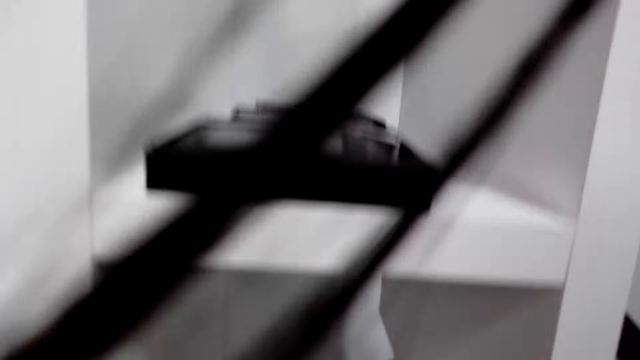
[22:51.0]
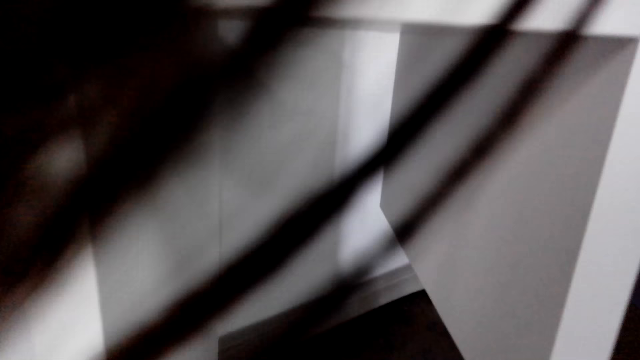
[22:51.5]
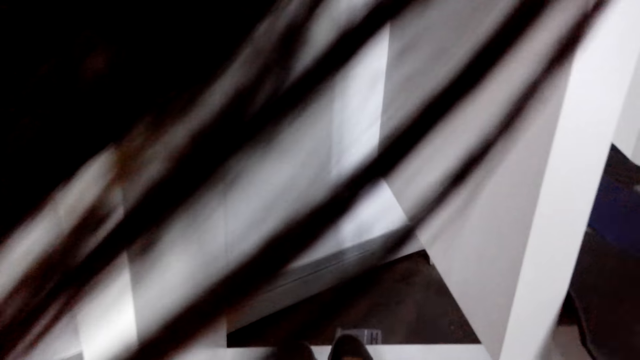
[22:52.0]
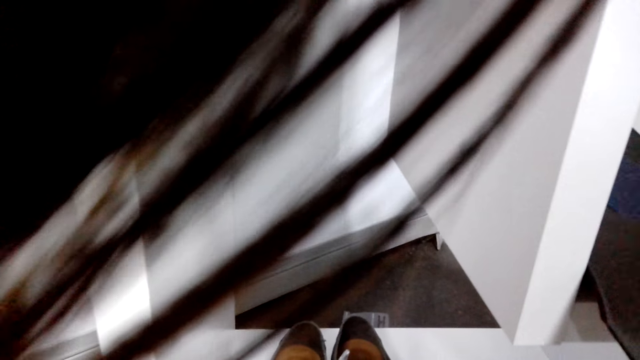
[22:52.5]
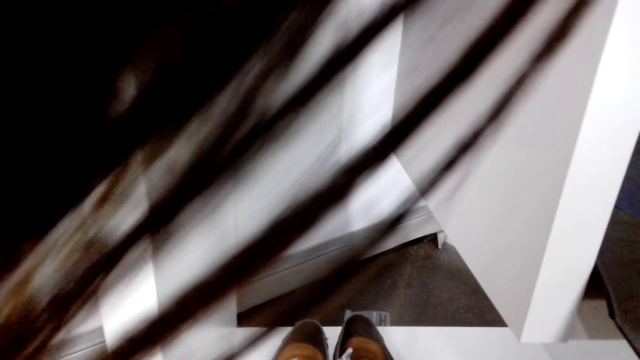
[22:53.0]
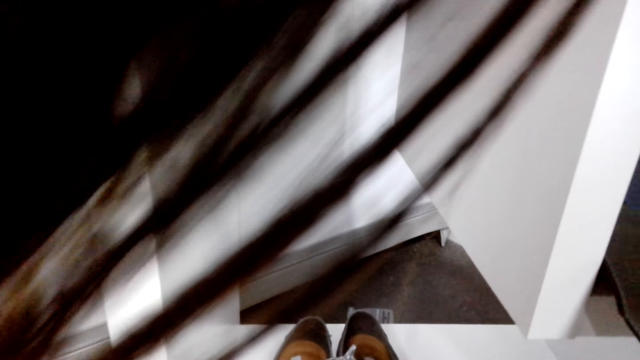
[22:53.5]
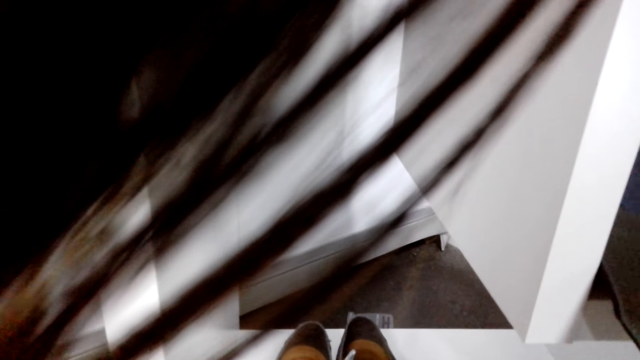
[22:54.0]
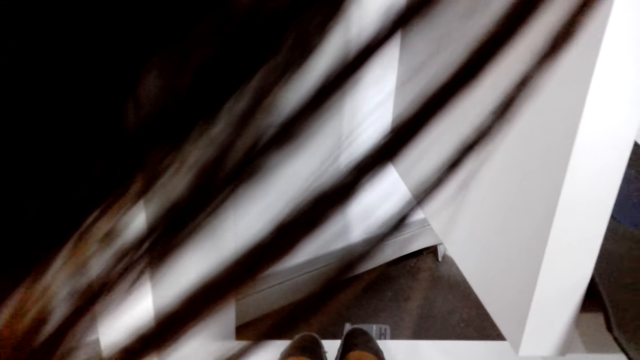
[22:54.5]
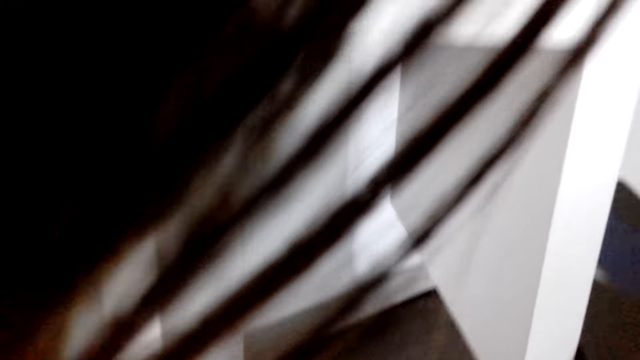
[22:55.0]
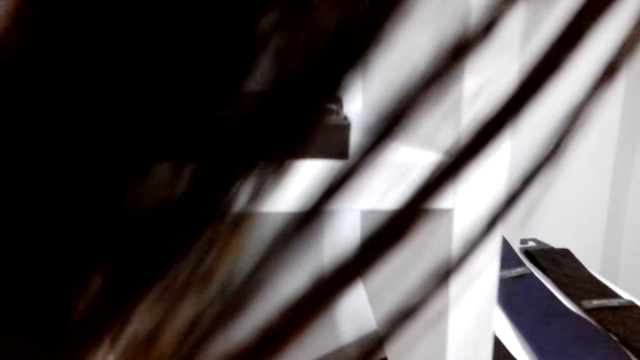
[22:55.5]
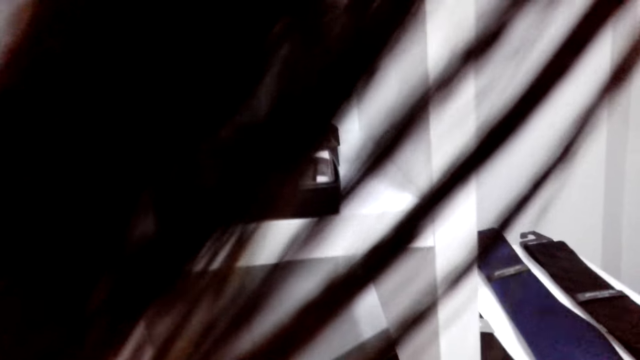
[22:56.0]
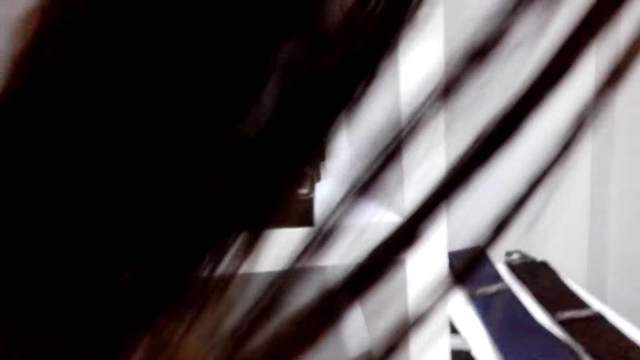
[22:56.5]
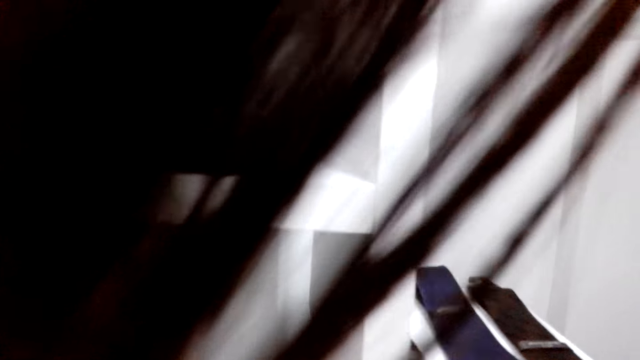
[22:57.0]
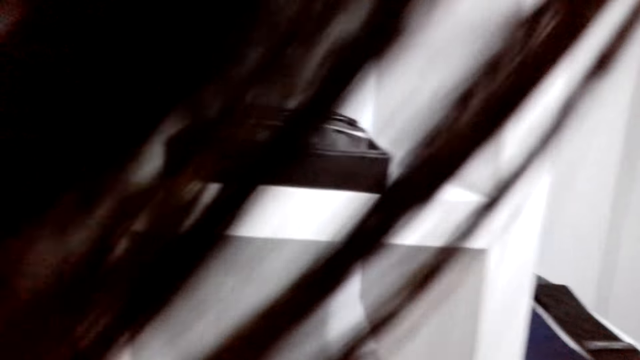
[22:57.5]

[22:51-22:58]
The camera wearer looks in the shelves.

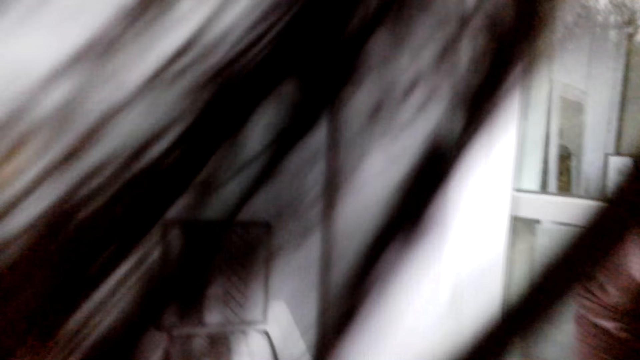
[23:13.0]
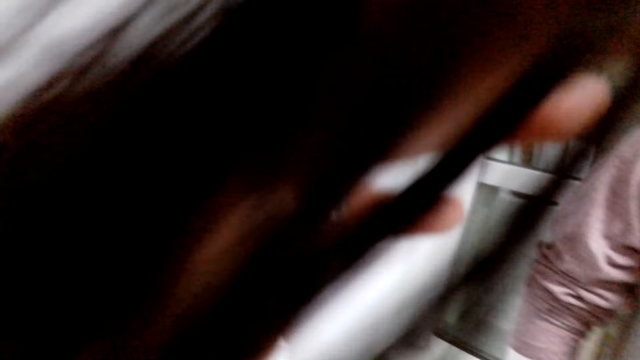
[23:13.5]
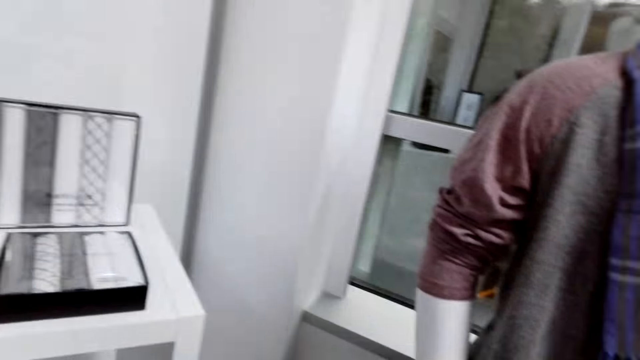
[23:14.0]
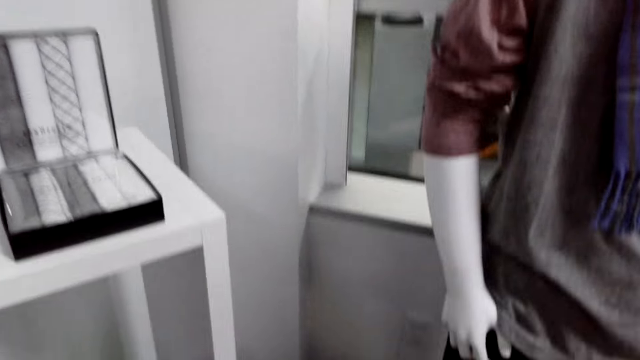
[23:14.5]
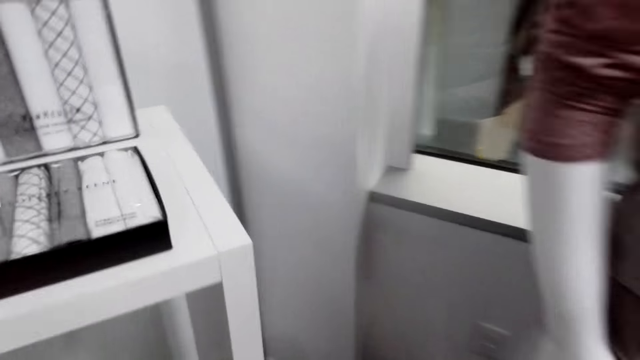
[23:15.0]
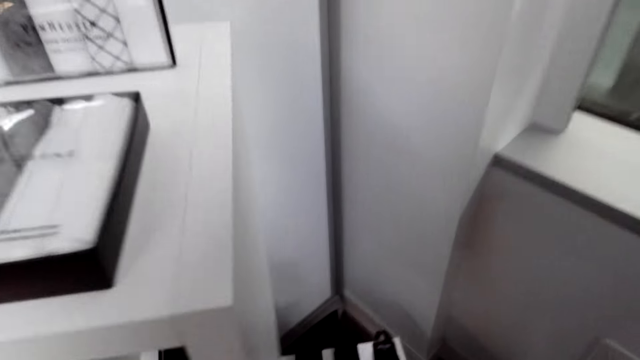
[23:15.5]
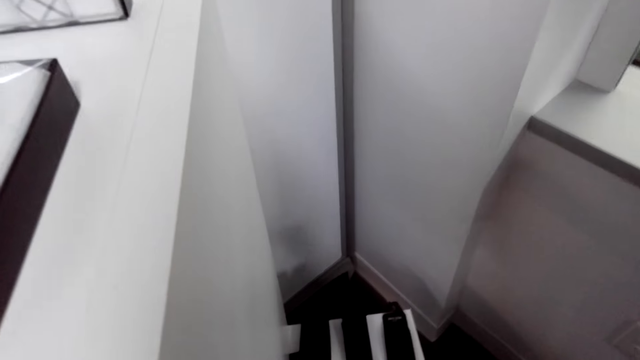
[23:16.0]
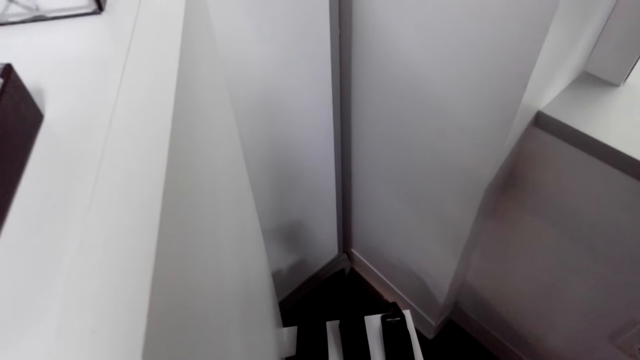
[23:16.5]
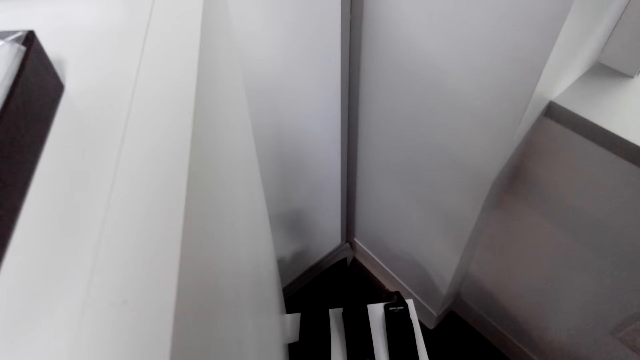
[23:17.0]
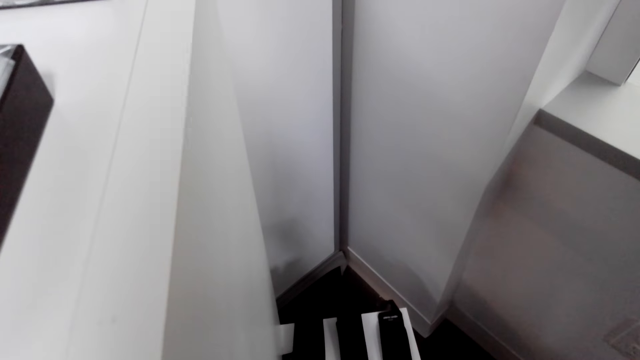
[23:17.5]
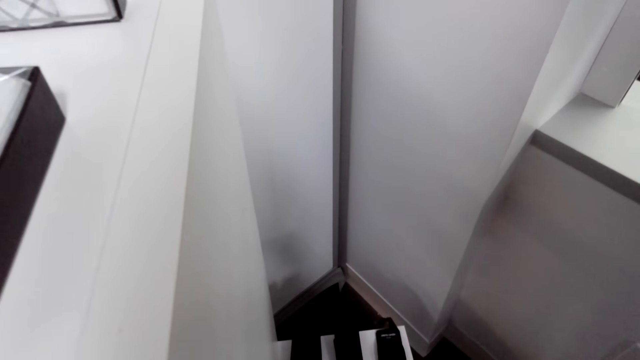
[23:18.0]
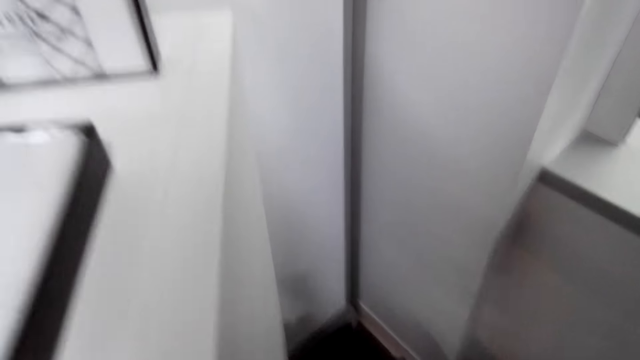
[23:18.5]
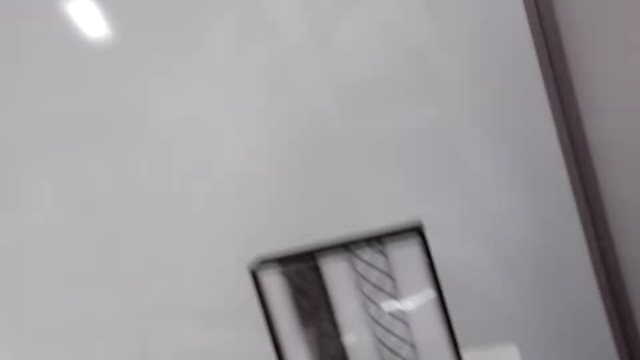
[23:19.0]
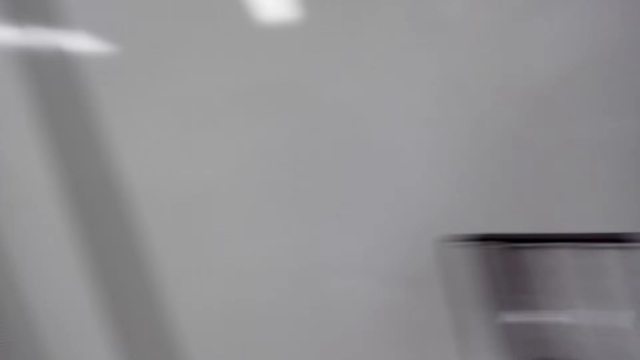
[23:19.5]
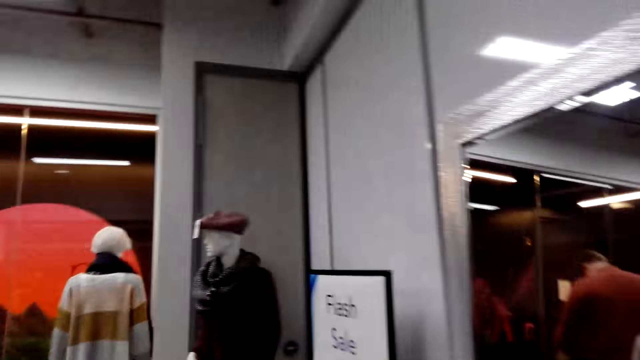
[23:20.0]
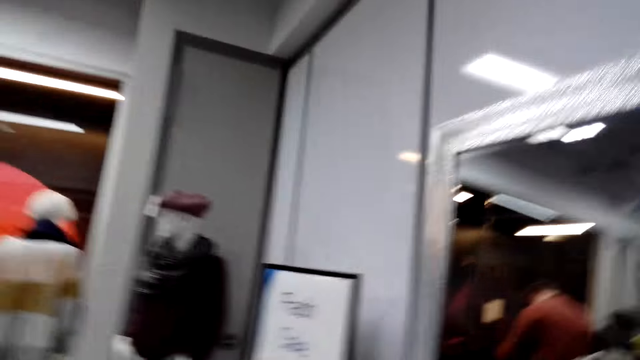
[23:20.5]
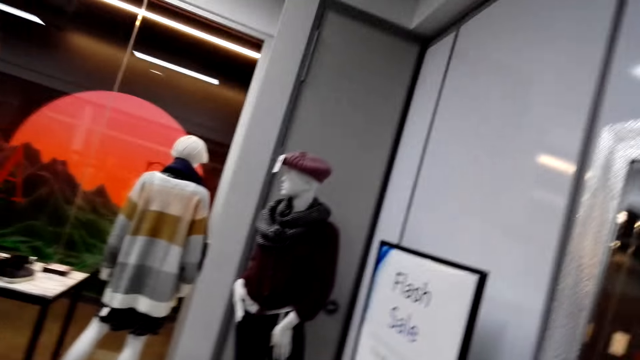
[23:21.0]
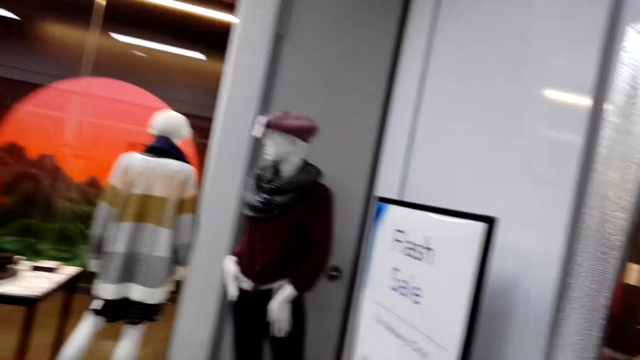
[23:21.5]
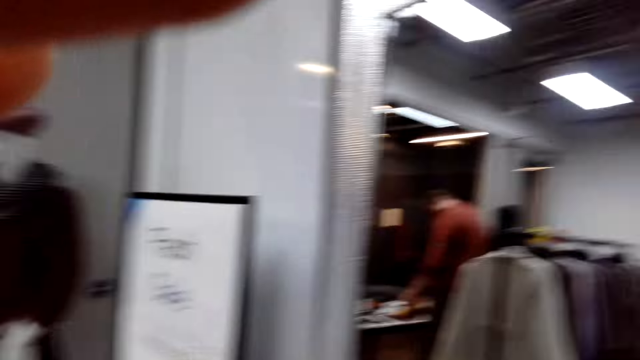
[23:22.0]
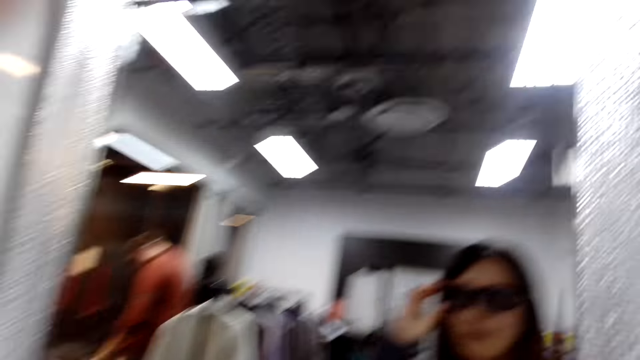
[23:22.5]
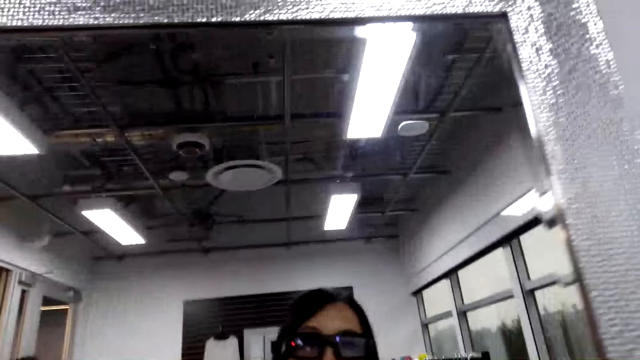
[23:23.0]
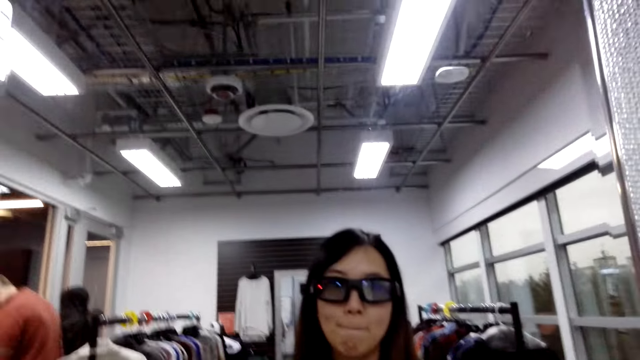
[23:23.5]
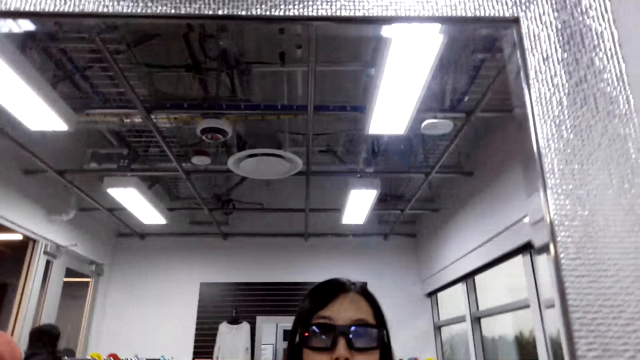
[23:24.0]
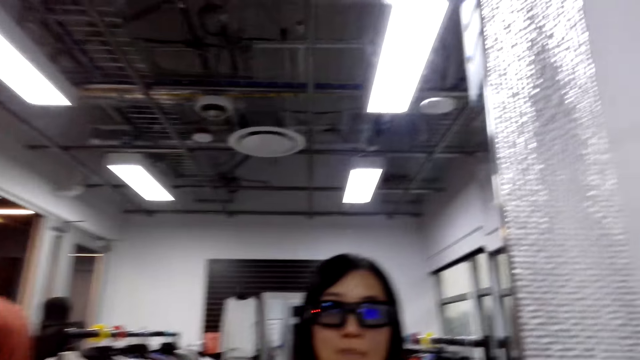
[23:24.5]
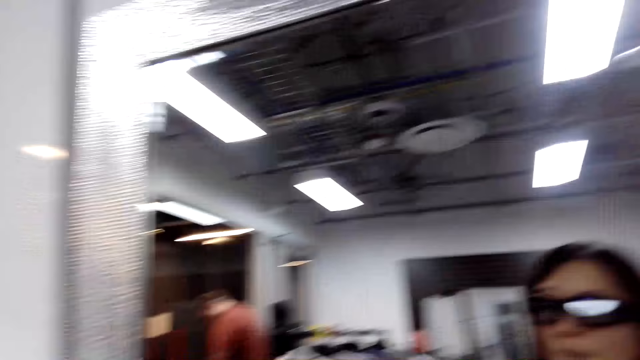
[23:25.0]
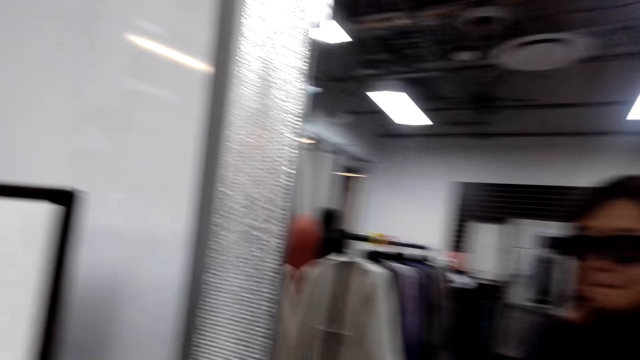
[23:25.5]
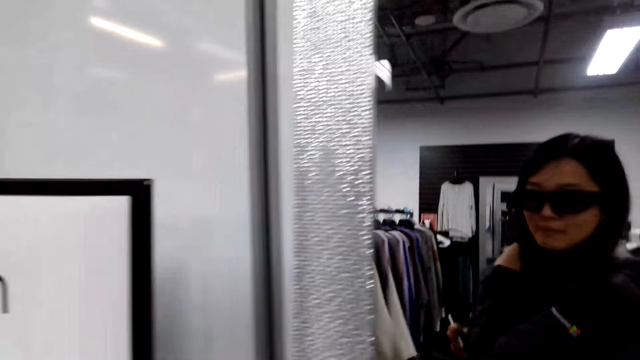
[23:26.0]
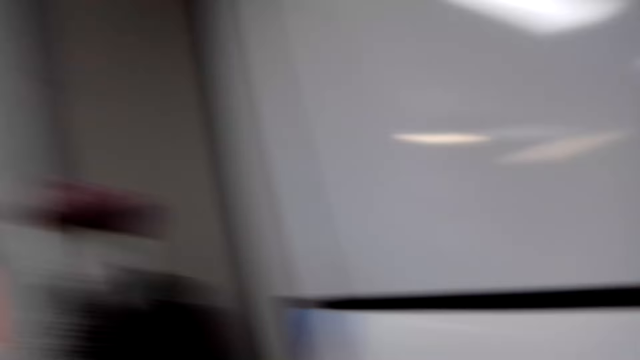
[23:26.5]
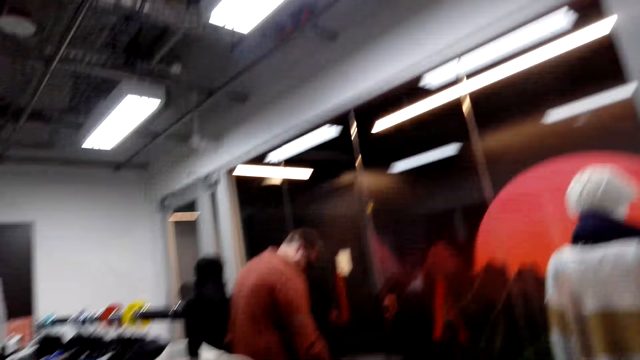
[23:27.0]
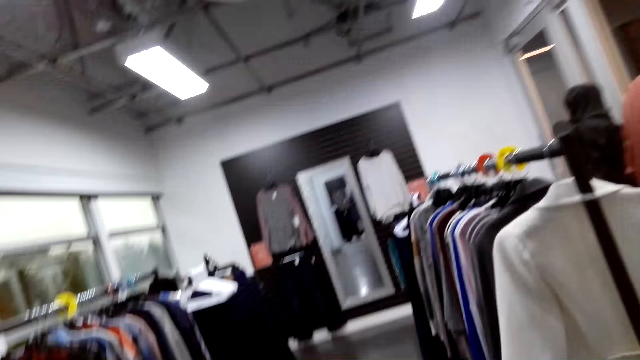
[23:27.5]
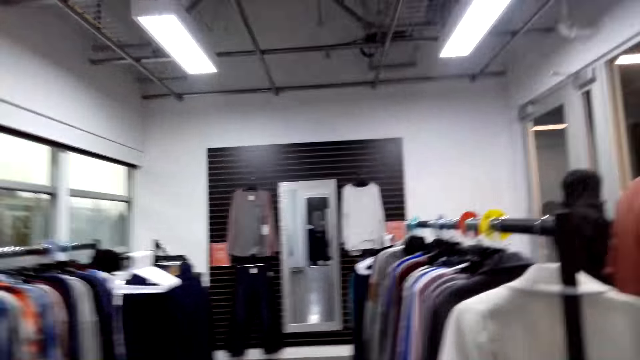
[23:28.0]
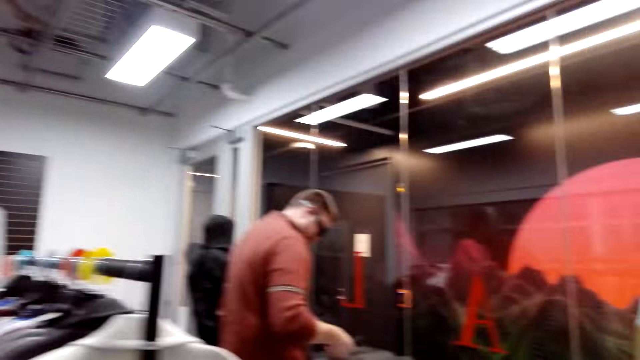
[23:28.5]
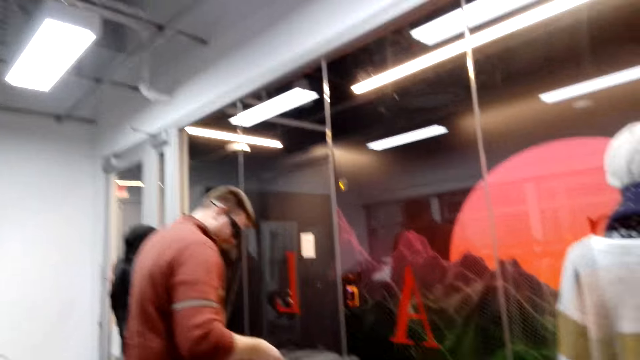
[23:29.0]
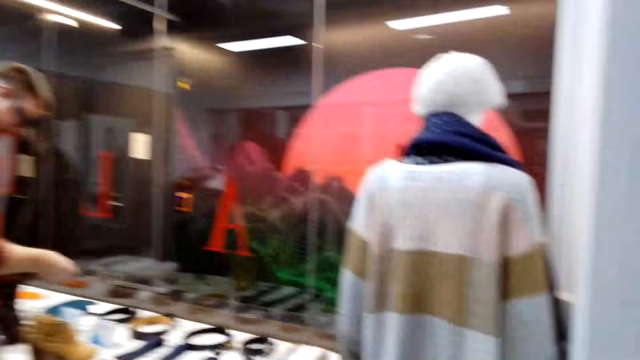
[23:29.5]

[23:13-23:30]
The camera wearer lifts her hand and touches her hair. She walks in the room. She walks in the shop. She adjusts the camera. She looks in the mirror. She walks in the shop.
